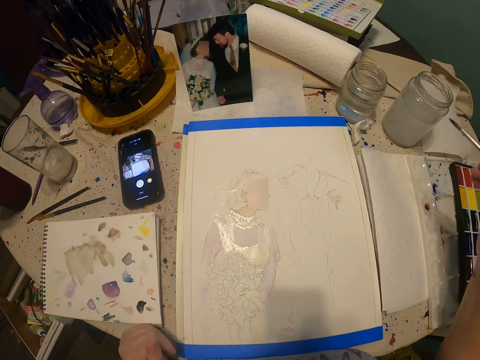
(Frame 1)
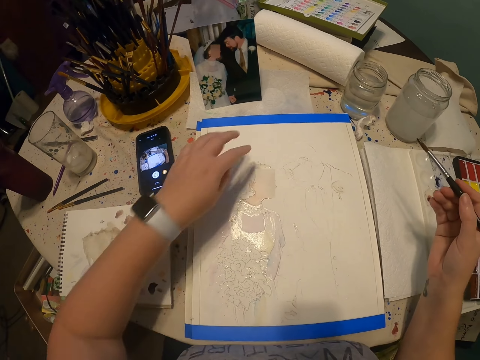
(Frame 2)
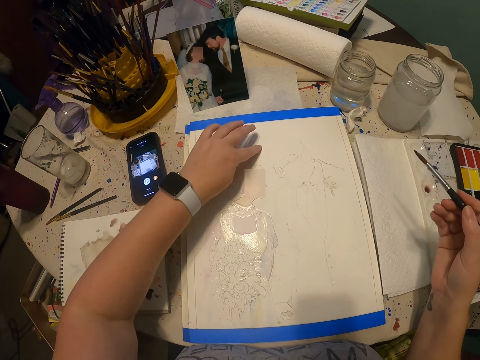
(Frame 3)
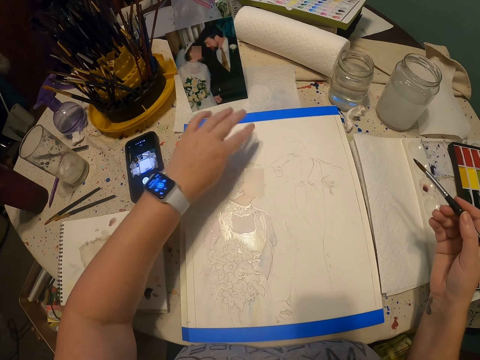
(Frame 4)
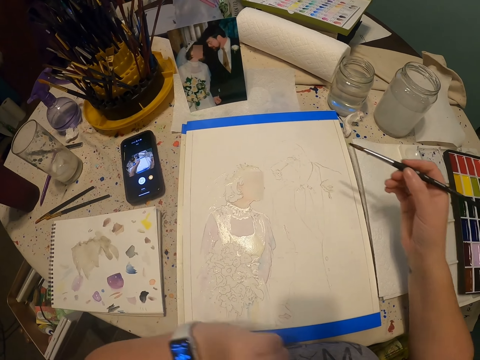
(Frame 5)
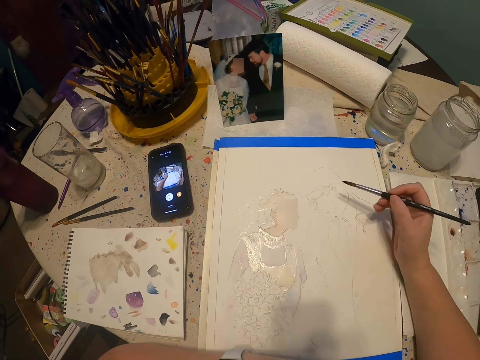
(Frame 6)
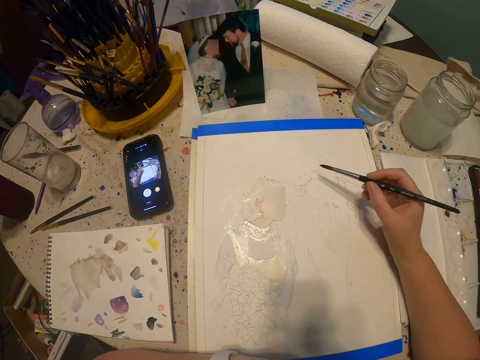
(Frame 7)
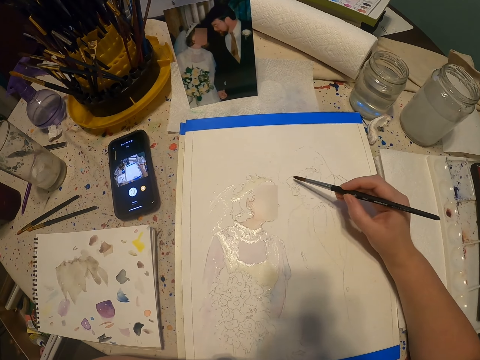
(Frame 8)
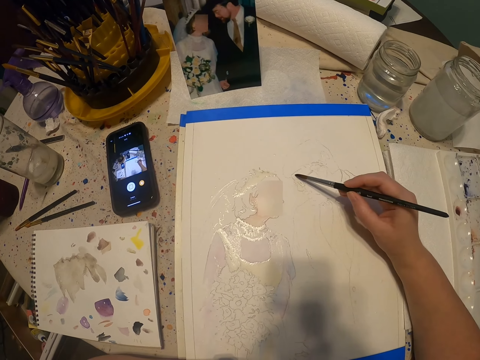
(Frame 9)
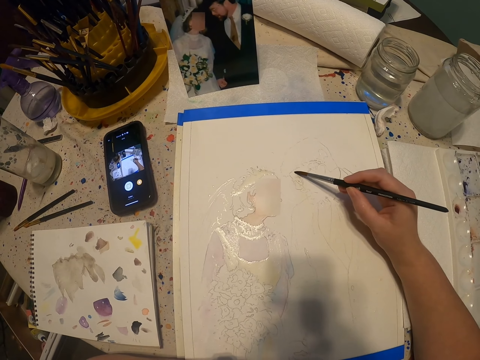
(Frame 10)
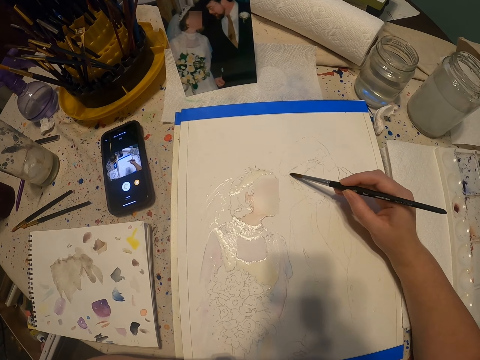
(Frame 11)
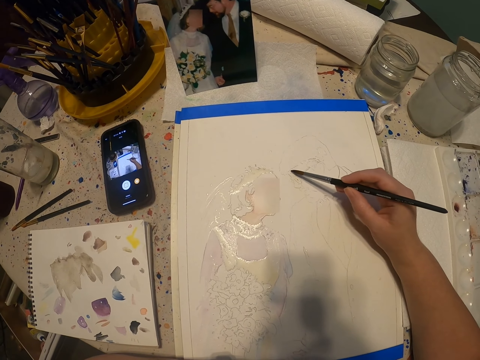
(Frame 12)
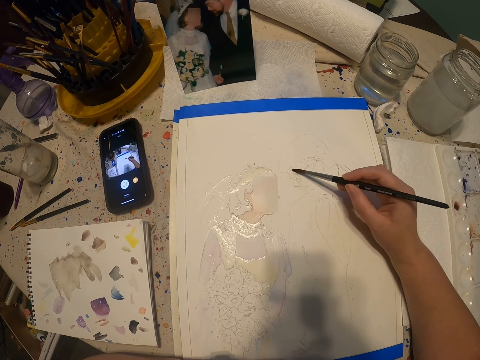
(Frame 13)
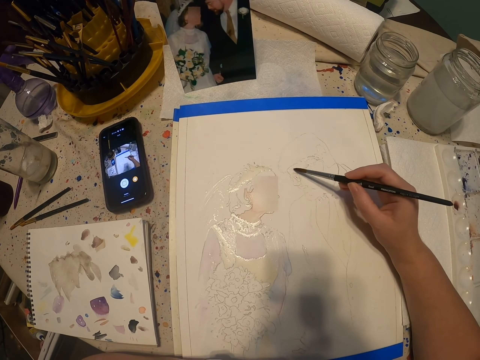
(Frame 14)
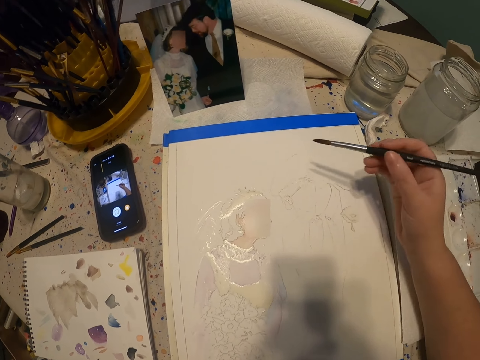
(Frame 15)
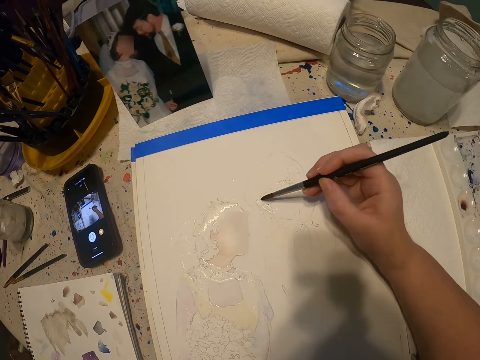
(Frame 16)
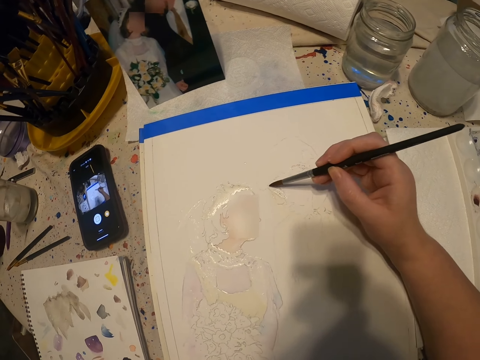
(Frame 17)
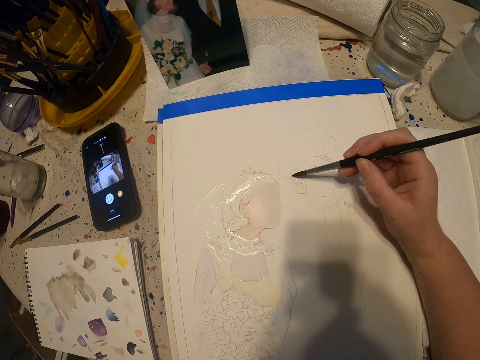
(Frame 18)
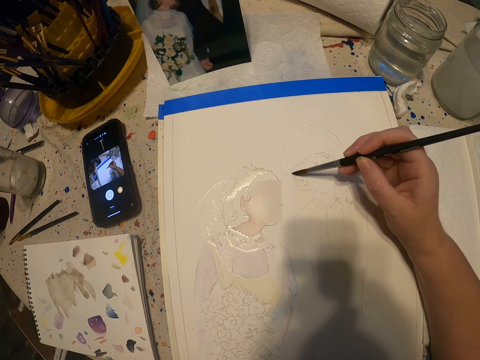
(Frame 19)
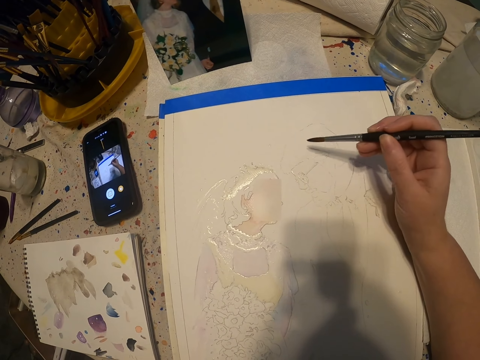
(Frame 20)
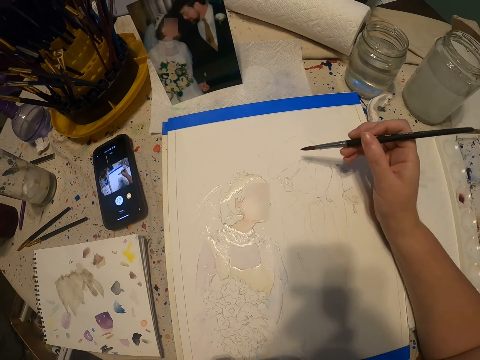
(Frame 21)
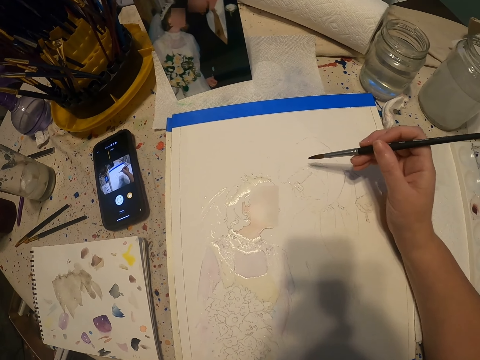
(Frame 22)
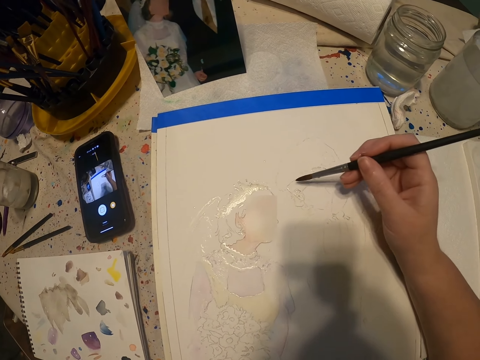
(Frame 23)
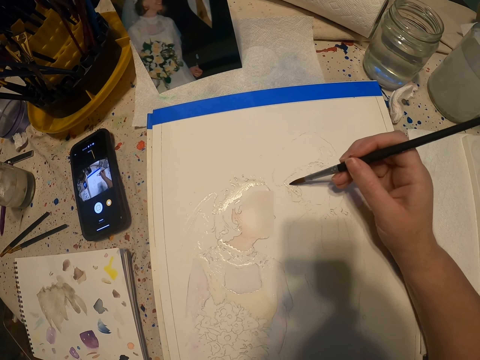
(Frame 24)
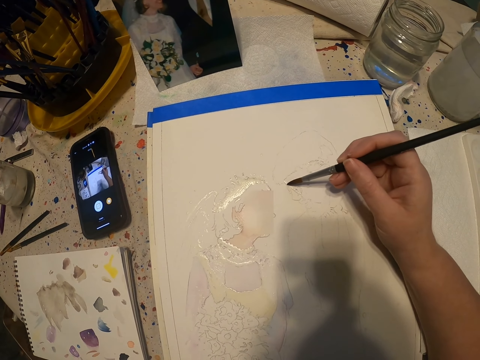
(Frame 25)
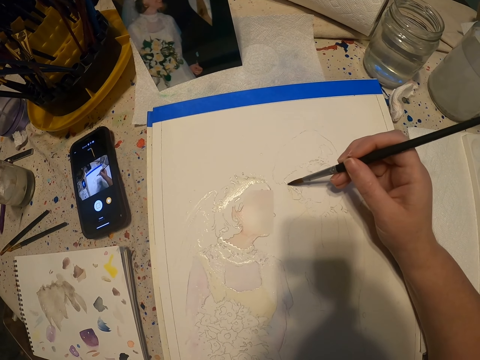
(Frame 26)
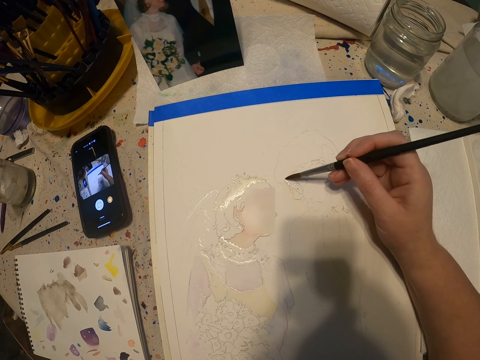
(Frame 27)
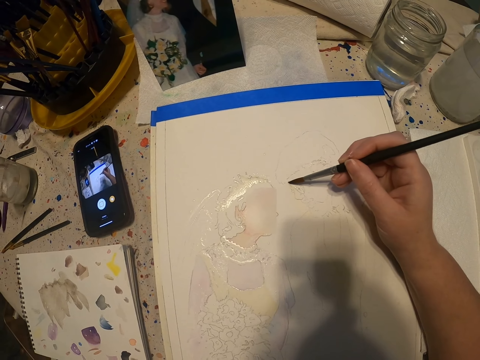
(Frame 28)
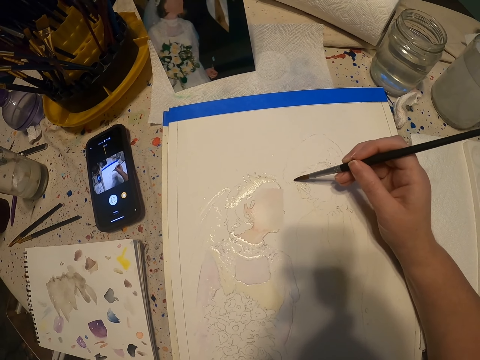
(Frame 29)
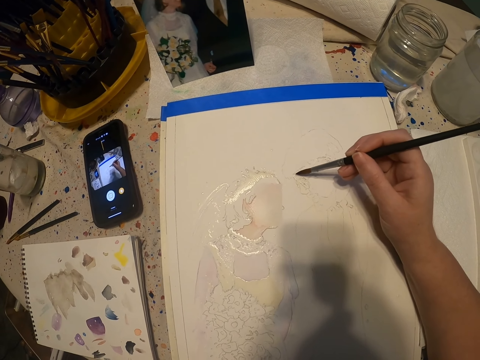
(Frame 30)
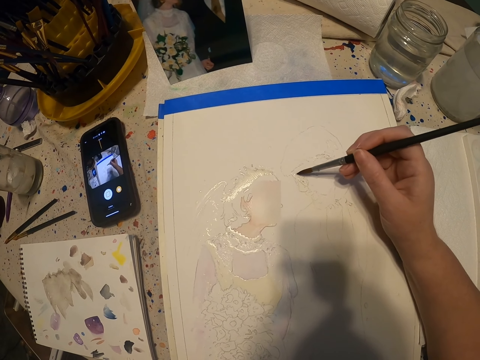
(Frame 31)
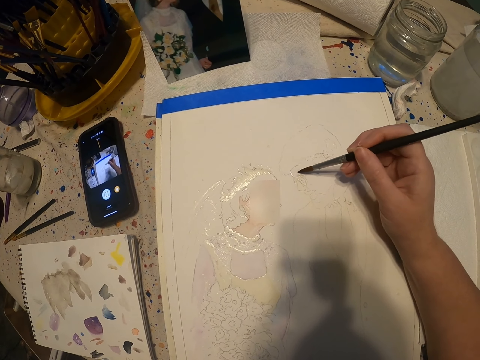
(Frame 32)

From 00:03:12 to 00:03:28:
The camera wearer touches the paper. They paint the drawing with the paint brush. They paint with the paint brush again.

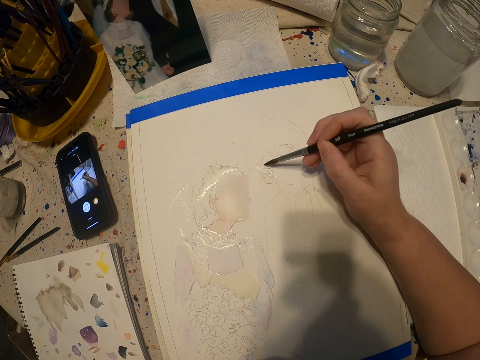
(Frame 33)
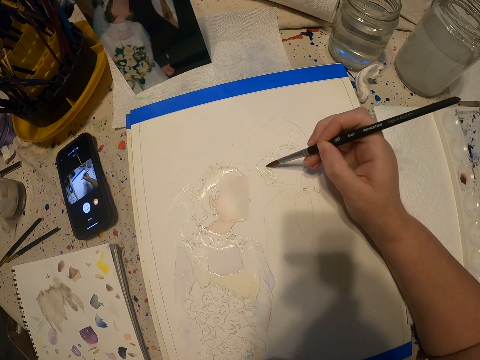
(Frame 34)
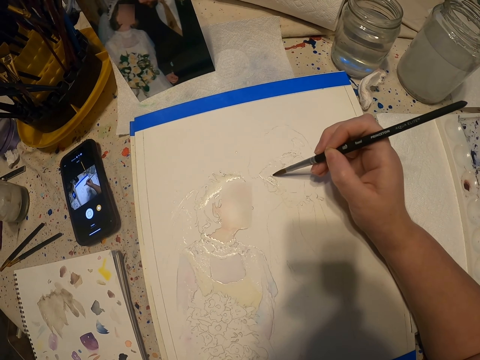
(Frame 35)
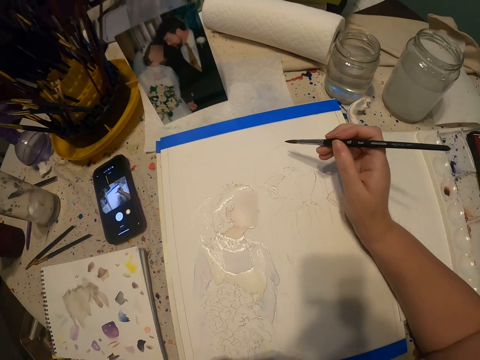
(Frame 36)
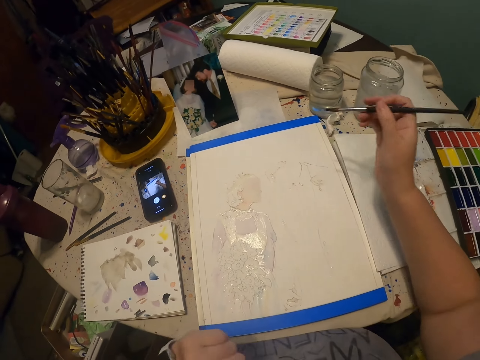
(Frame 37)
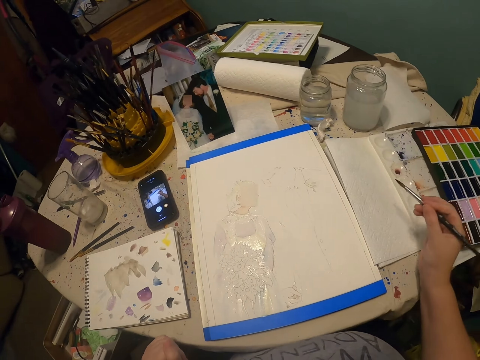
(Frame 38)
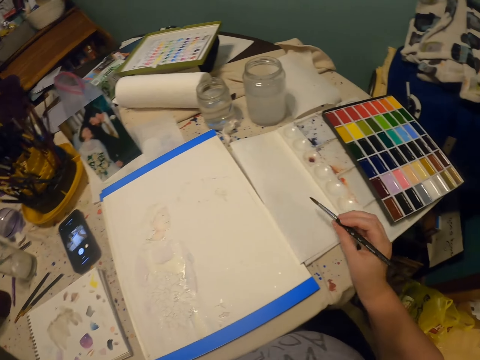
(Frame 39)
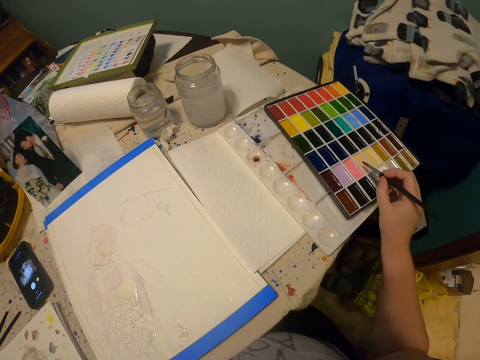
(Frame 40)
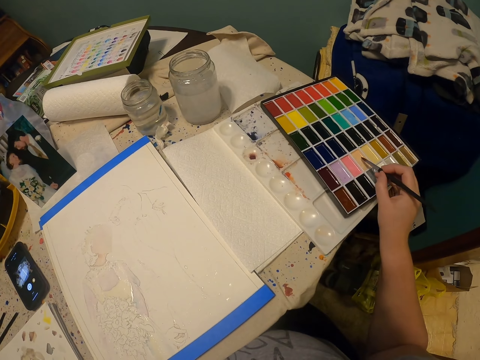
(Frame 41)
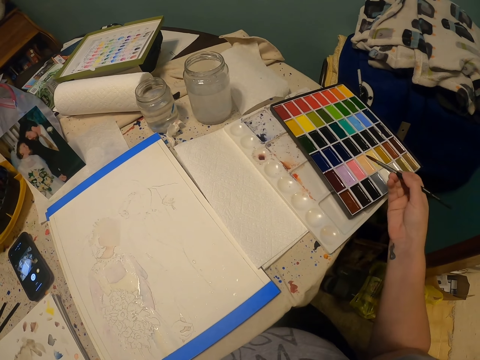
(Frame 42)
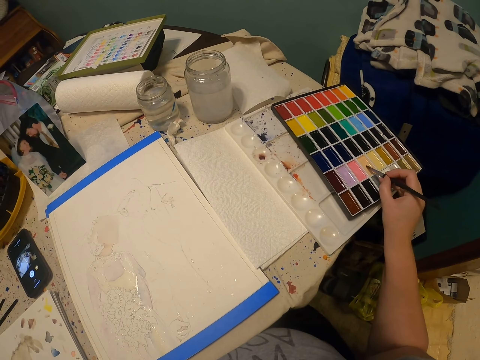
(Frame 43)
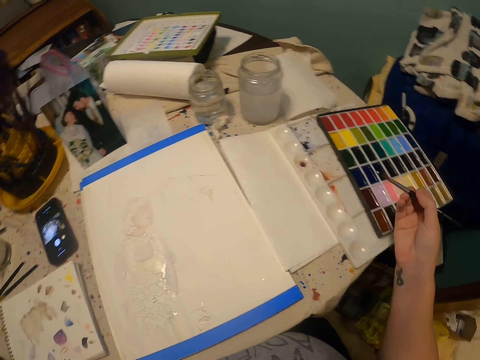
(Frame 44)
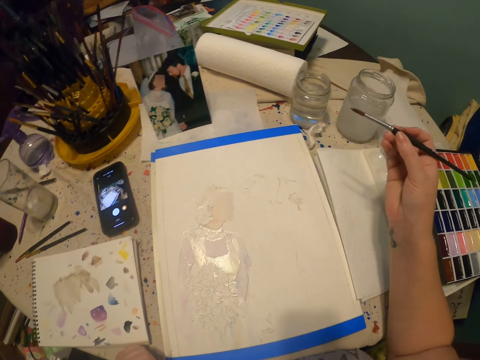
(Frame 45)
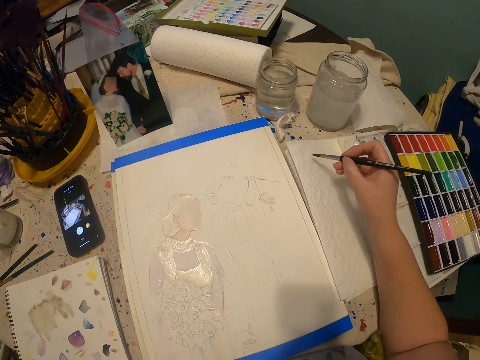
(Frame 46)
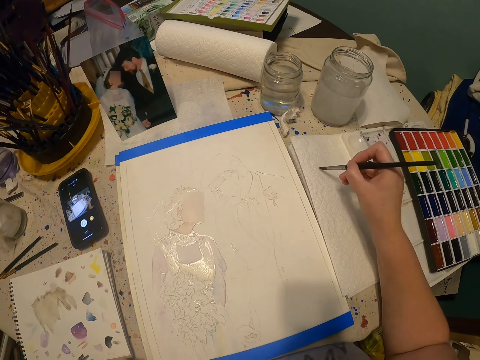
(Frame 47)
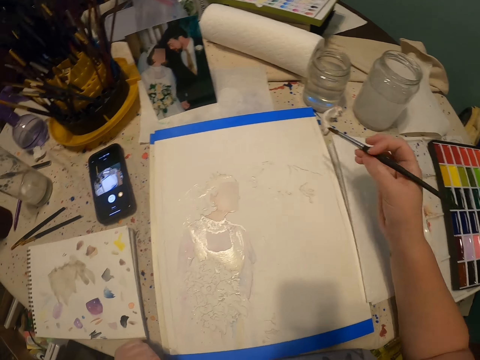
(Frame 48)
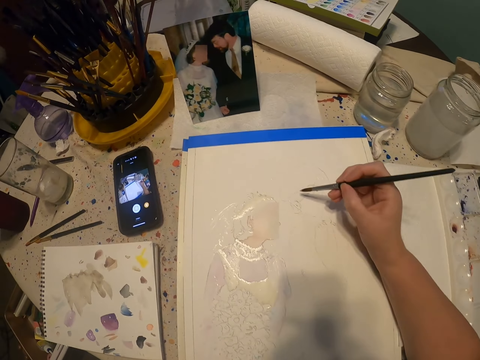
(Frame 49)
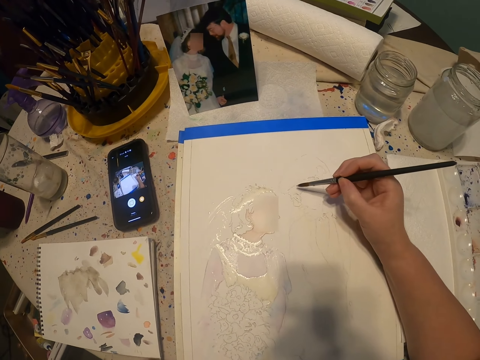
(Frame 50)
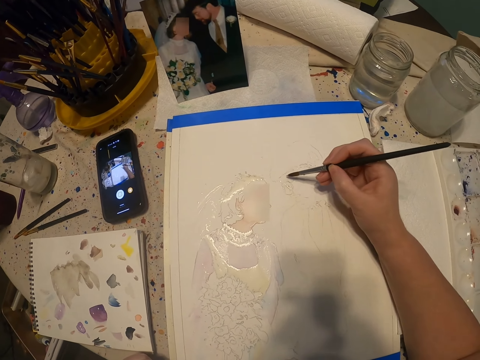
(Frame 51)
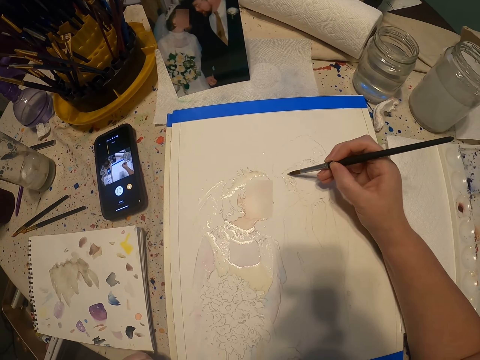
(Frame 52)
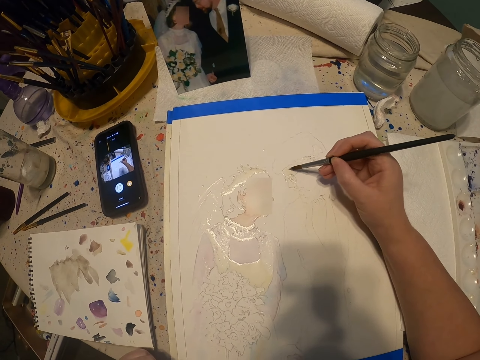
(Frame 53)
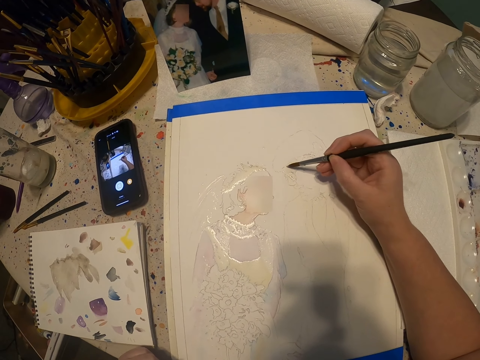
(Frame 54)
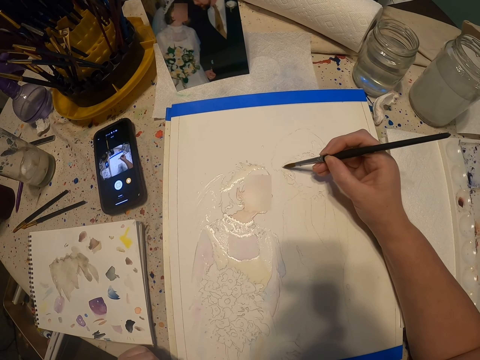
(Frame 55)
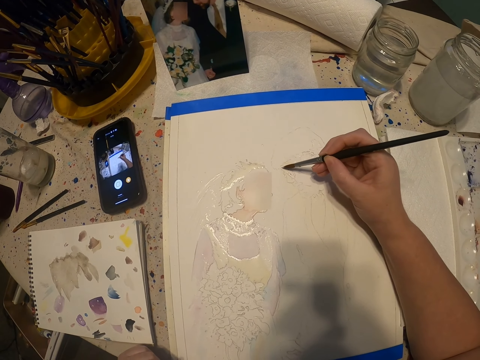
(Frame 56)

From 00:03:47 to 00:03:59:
The camera wearer moves the hand. They rub the paint brush on the paint. They coat the brush with paint. They paint on the paper. They wipe the brush on the paper towel. They paint with the paint brush.
